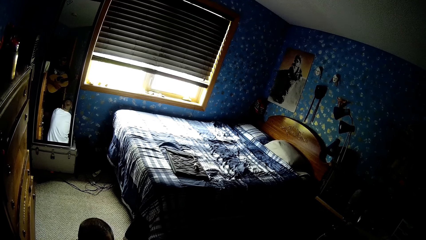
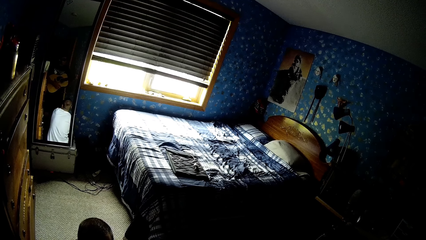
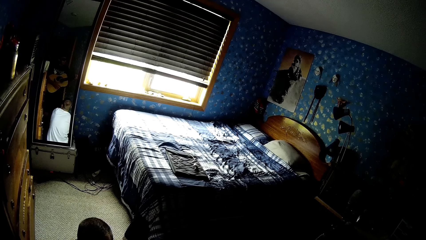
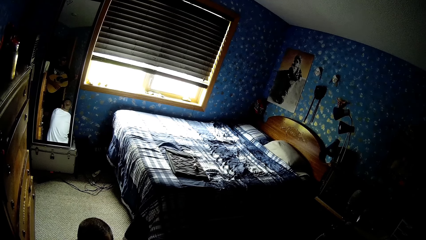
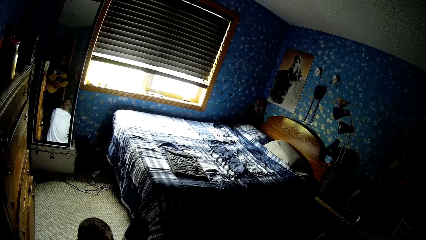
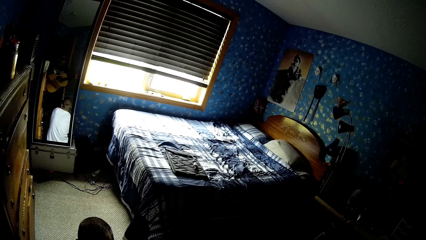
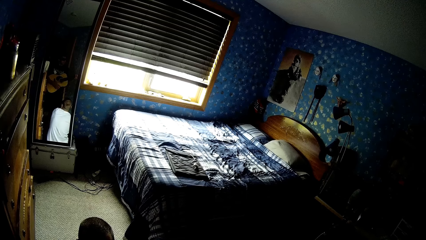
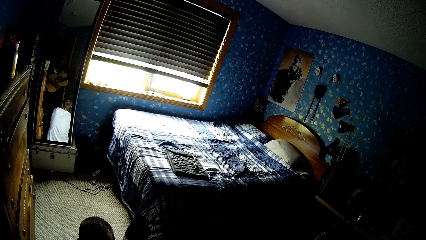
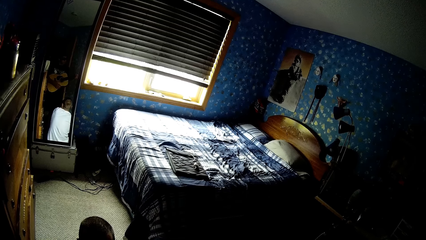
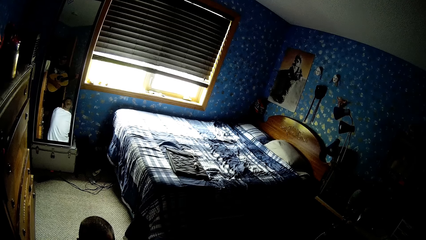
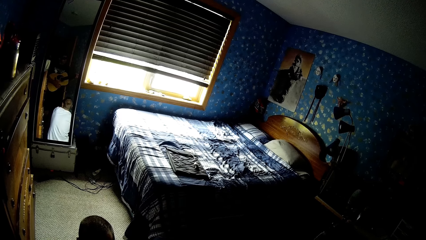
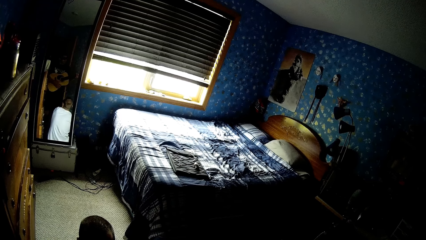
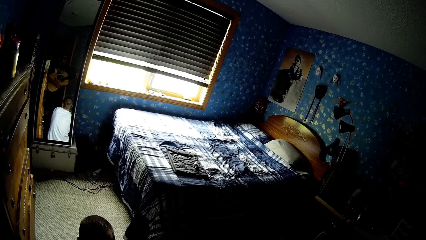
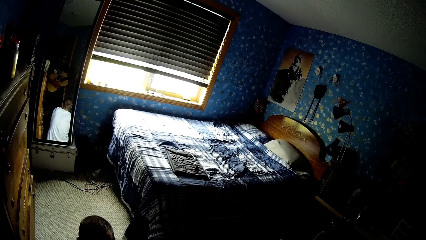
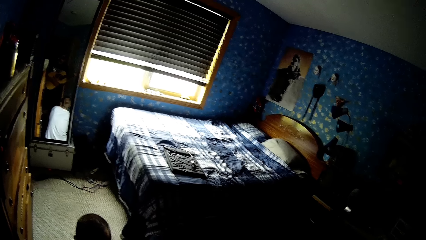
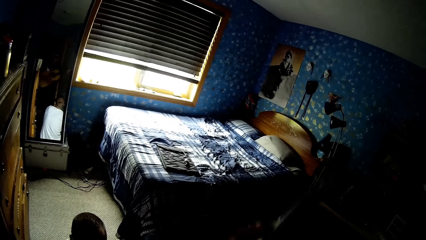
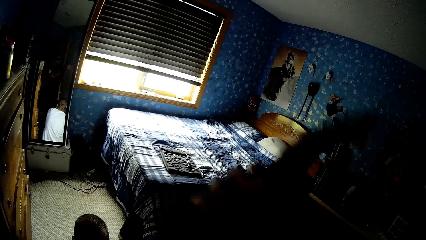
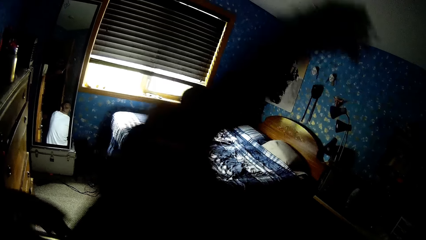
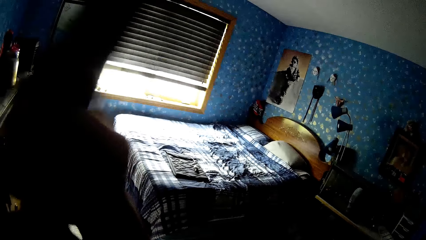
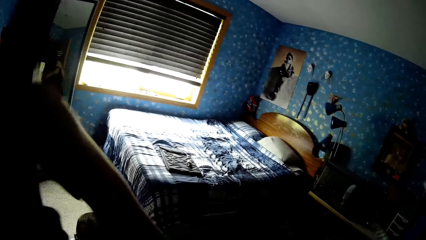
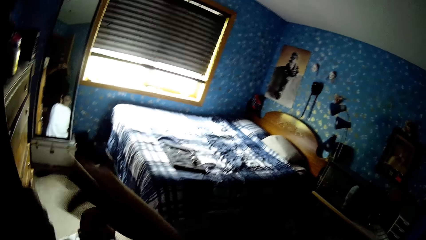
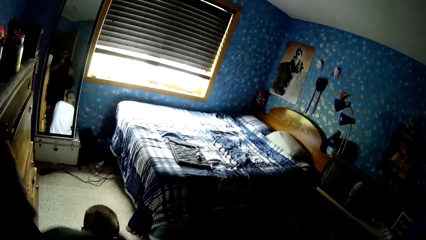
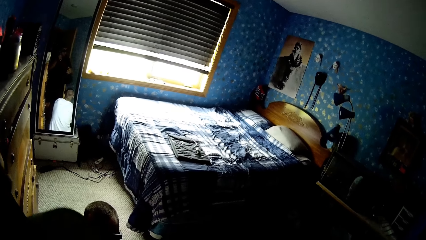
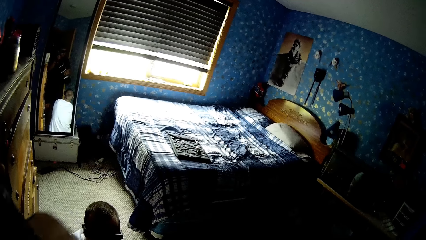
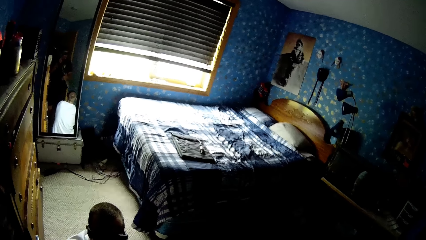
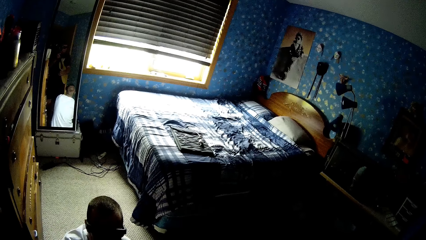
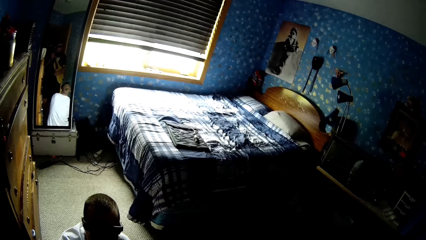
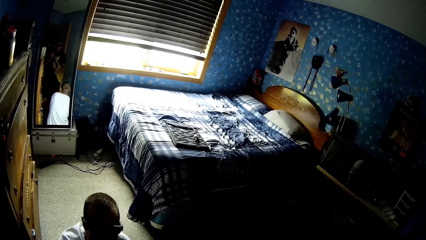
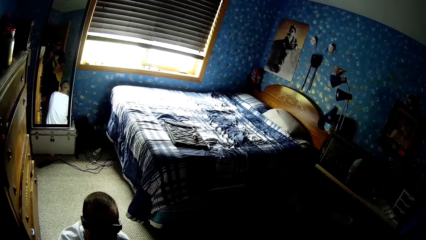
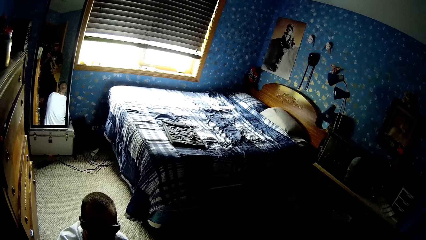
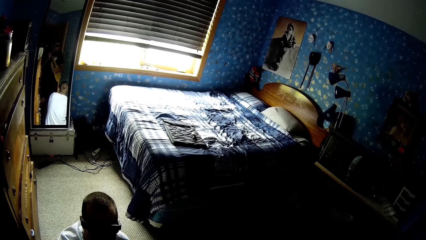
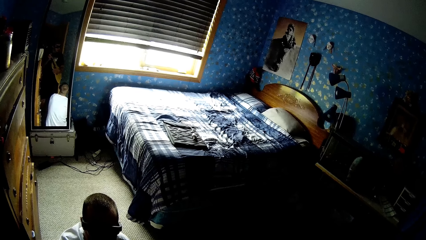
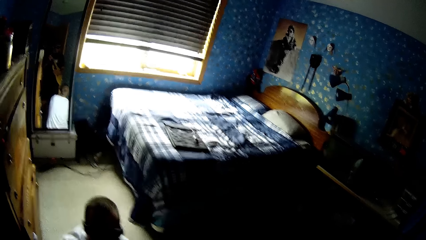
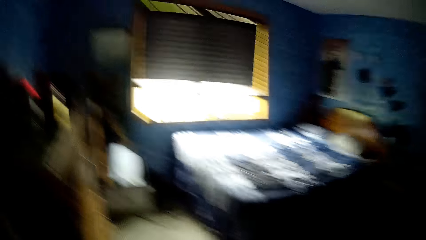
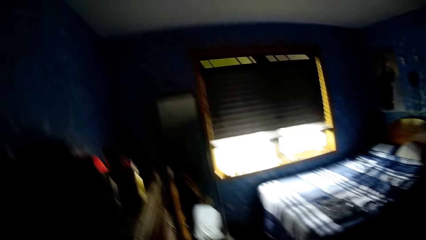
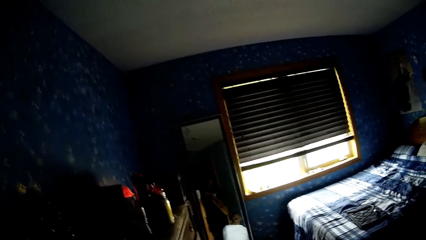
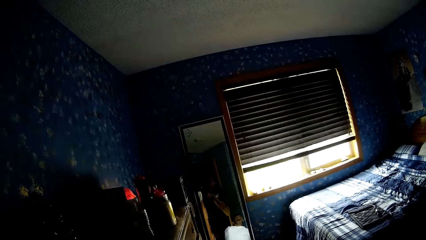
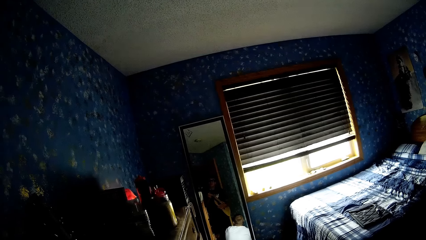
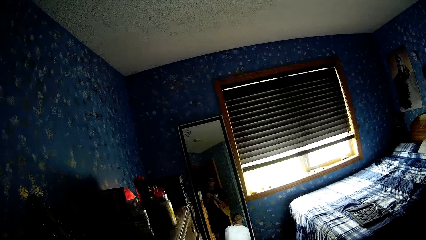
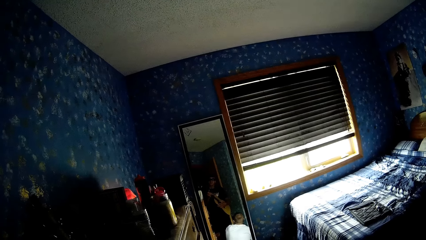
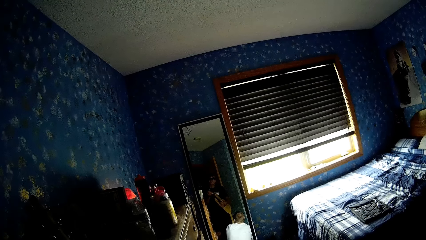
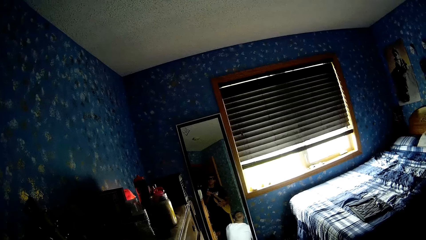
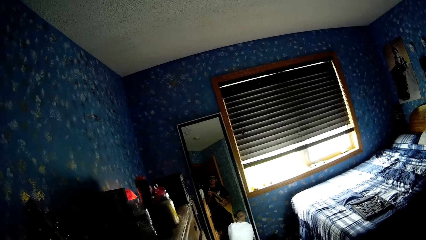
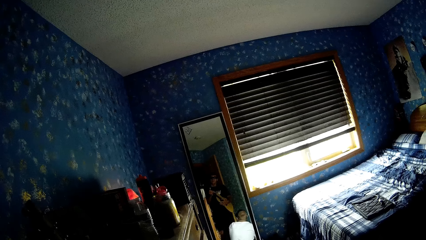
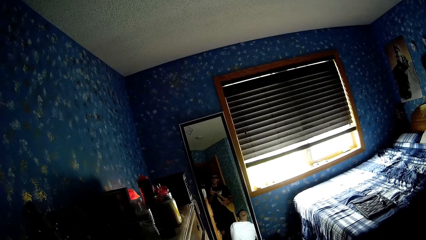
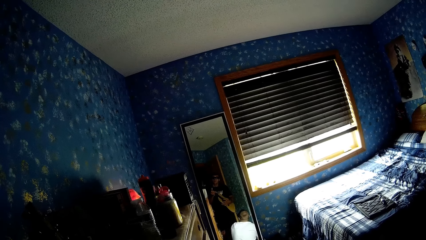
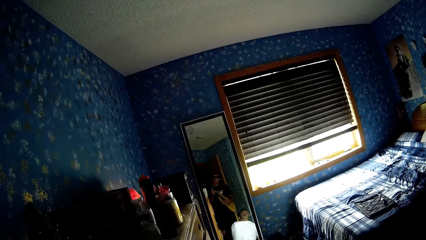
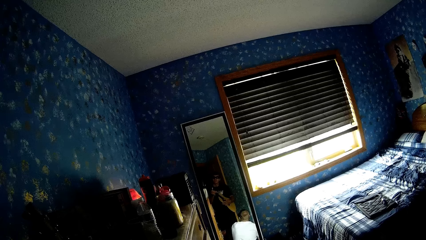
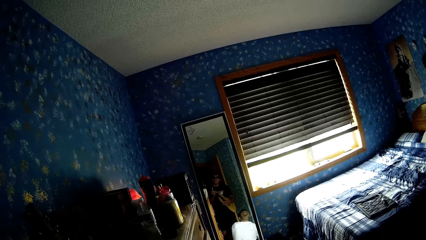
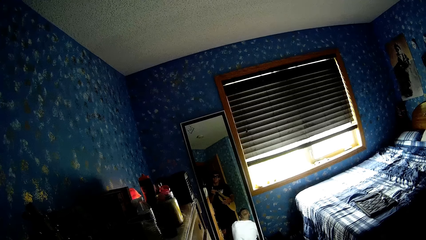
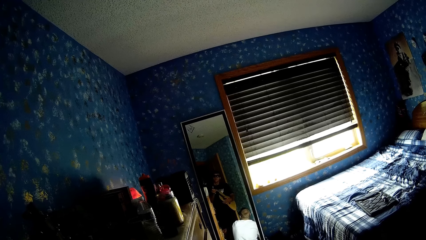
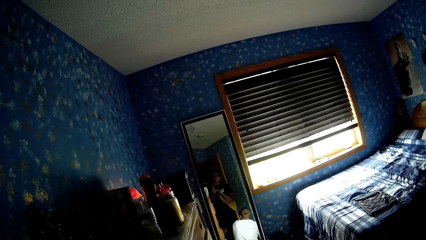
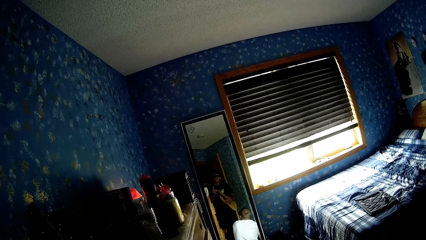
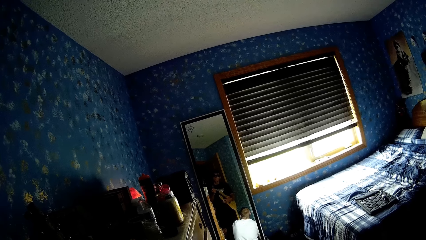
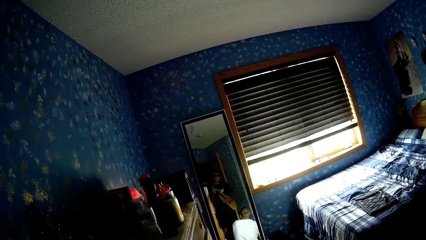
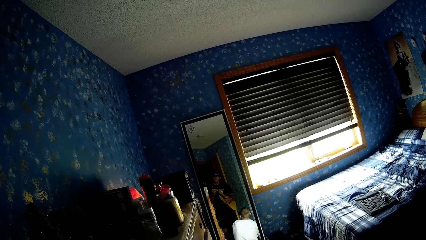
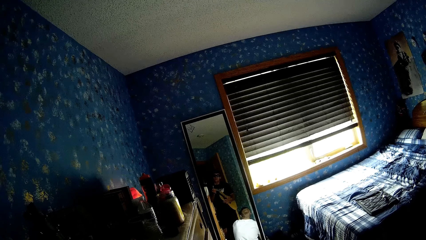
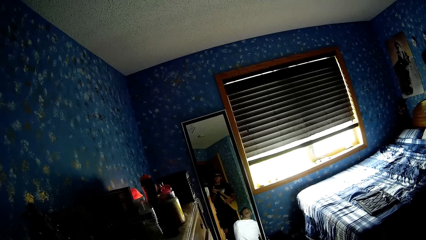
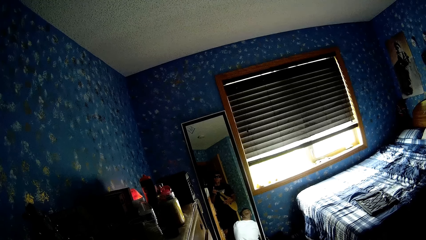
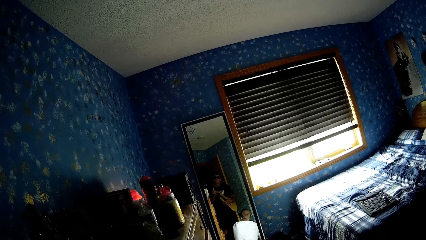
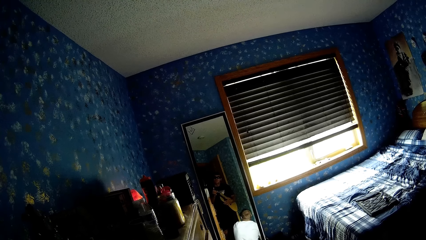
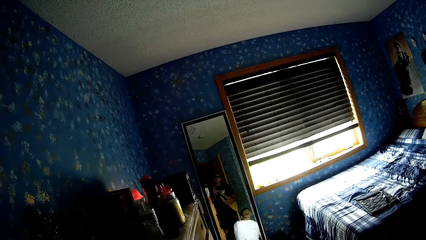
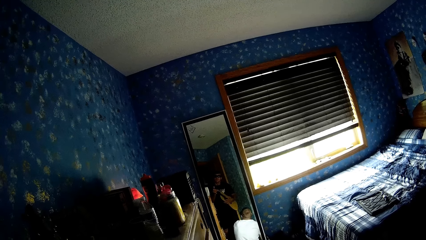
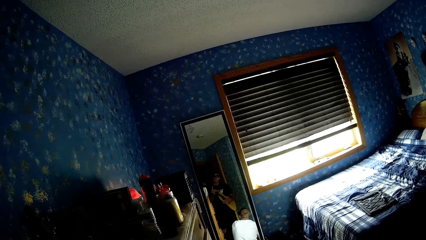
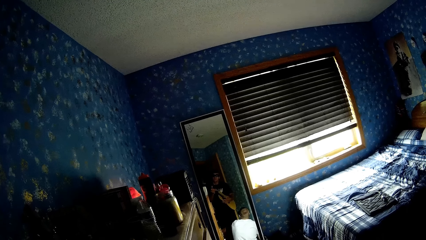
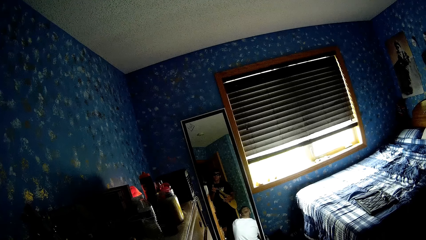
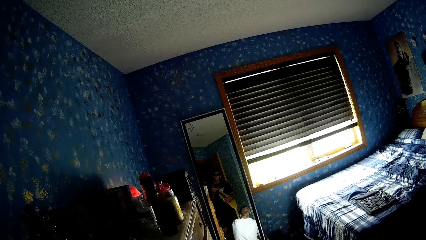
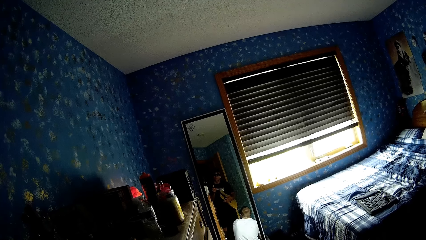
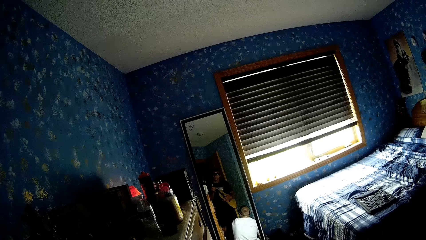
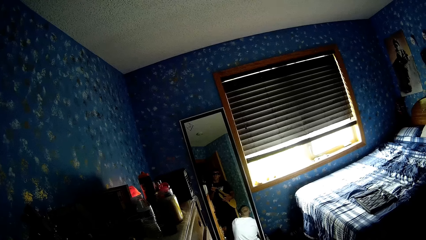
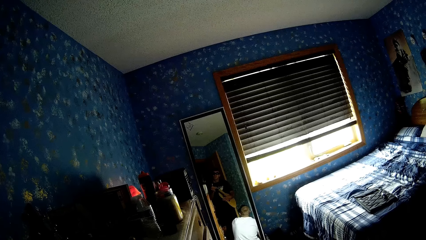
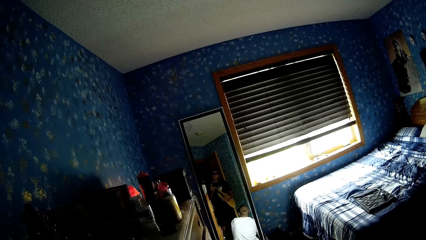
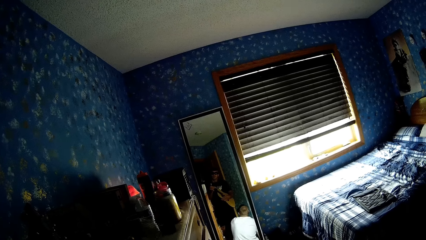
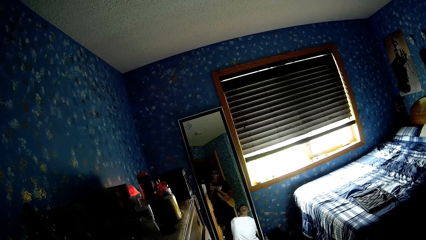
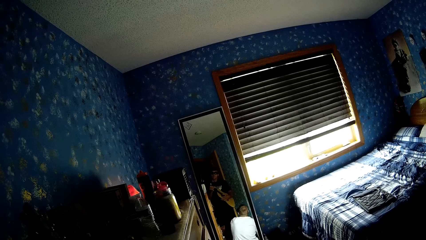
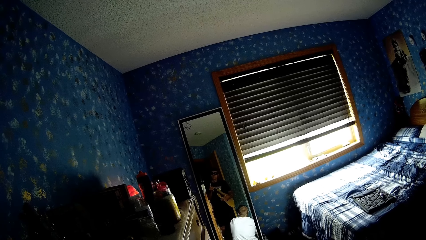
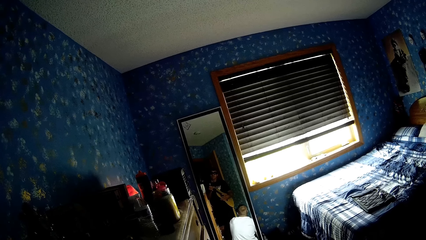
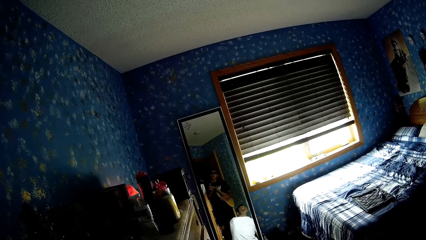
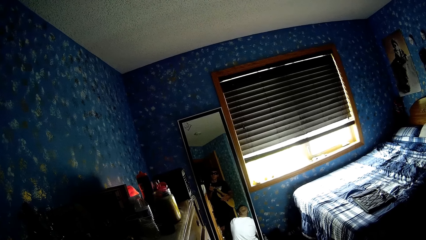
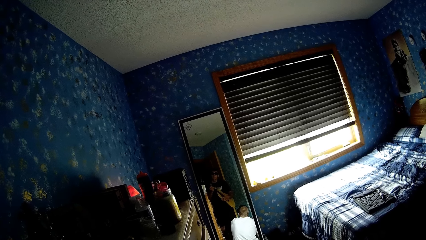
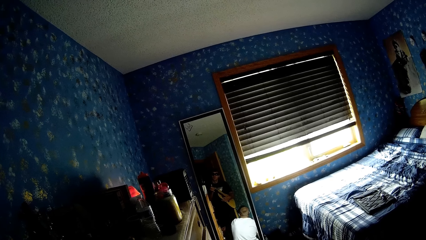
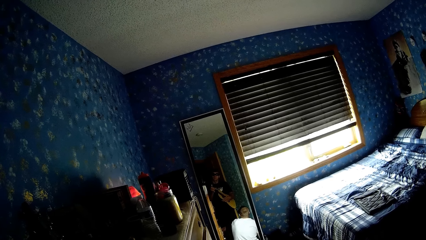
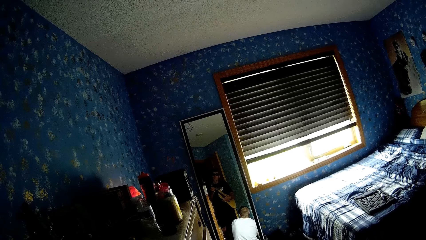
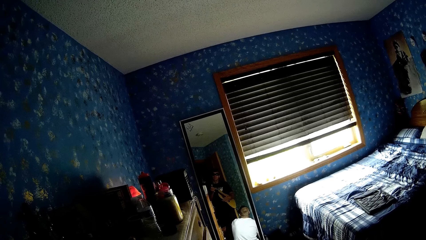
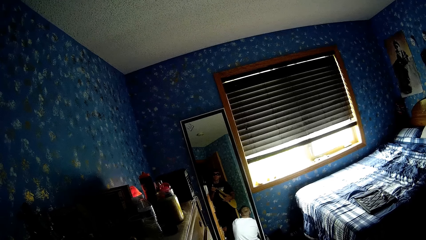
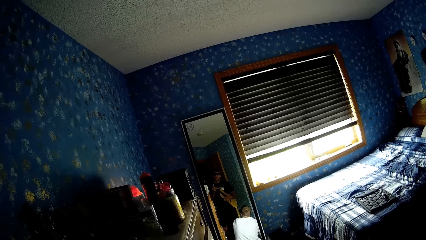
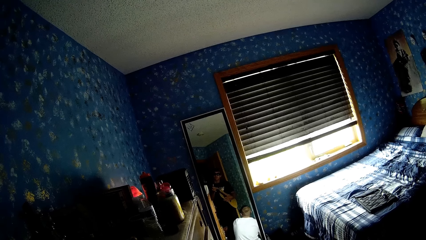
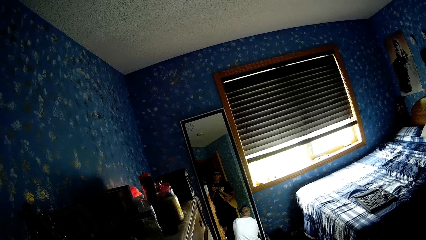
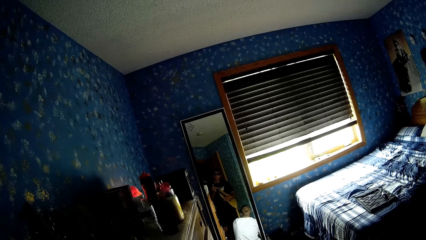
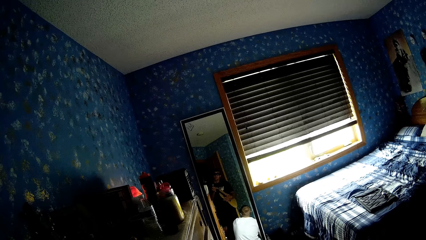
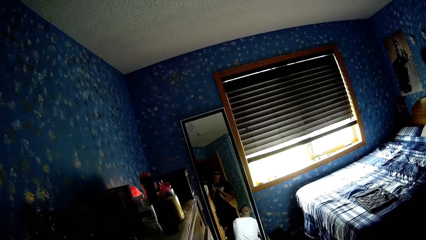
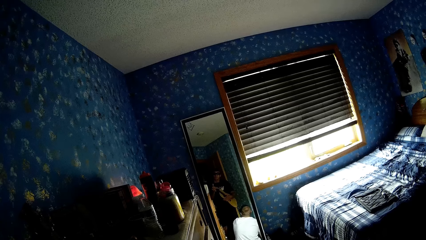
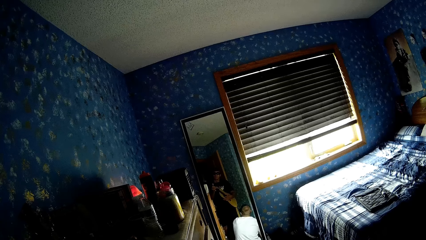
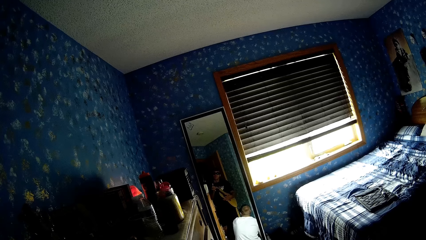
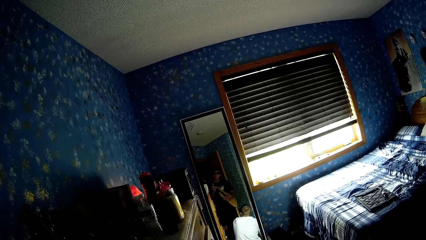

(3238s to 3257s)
The camera wearer plays the guitar. They hold the guitar. They look around the house. They play the guitar repeatedly.
